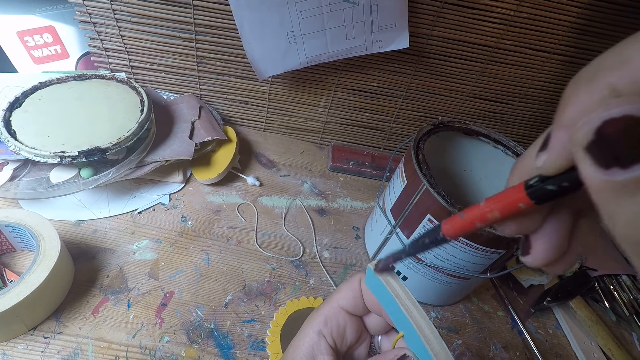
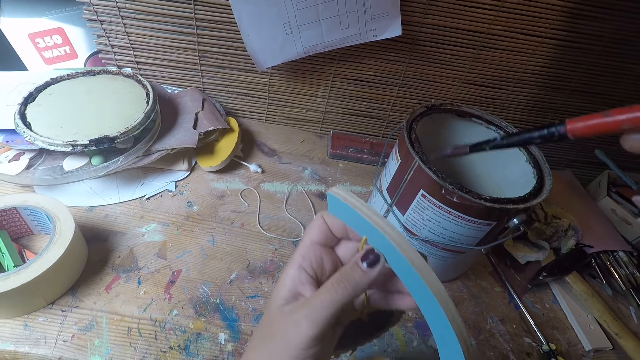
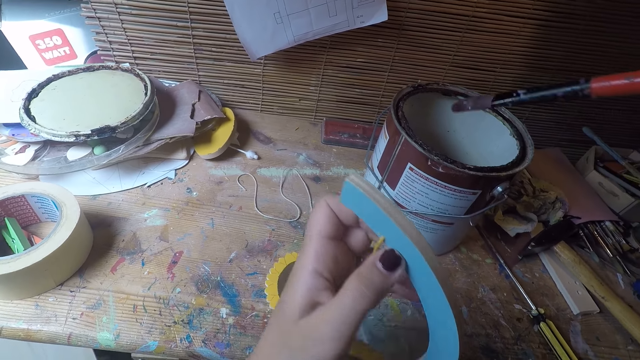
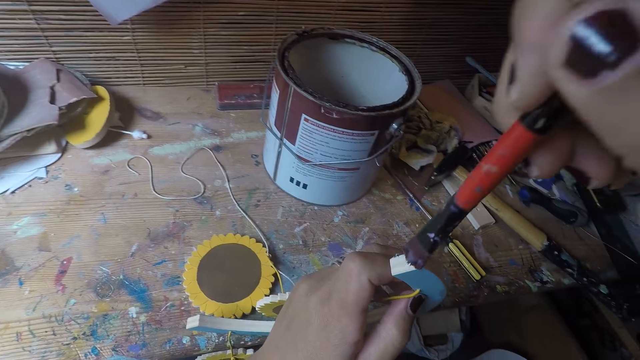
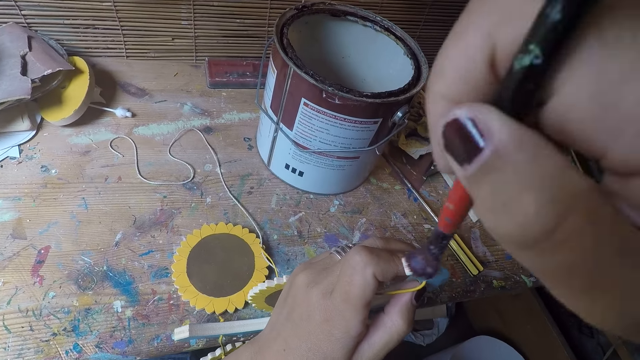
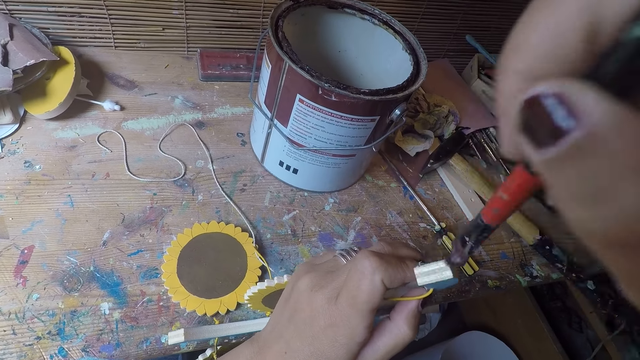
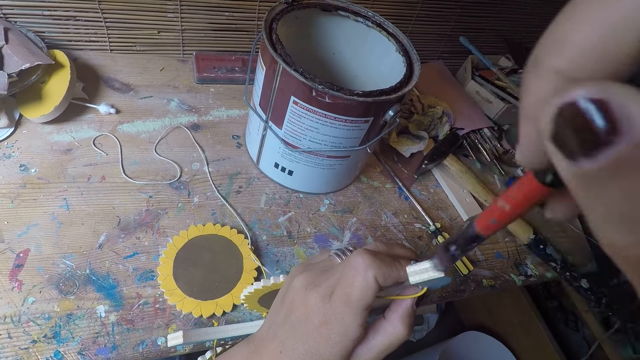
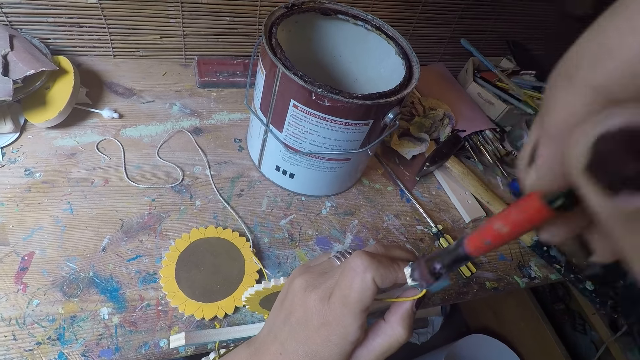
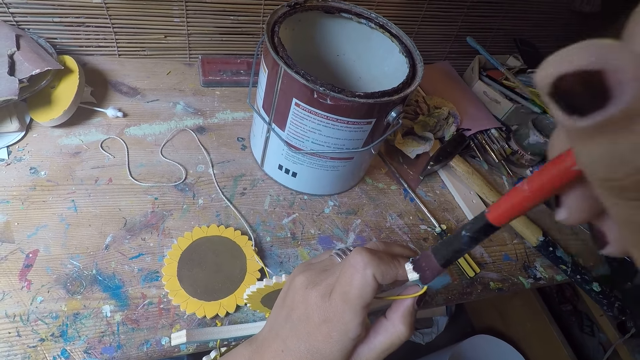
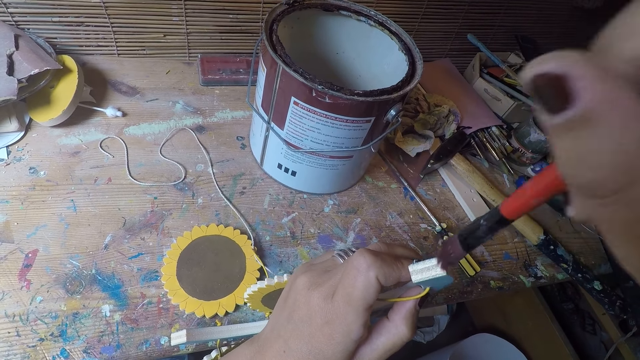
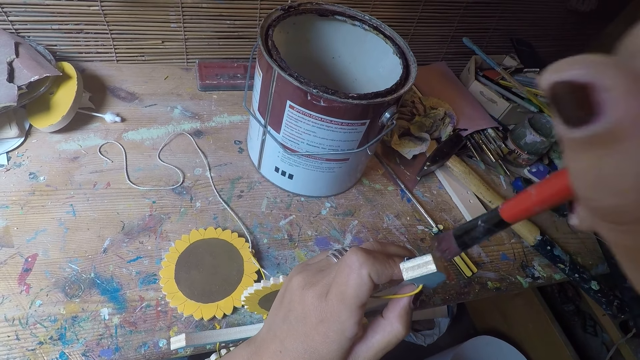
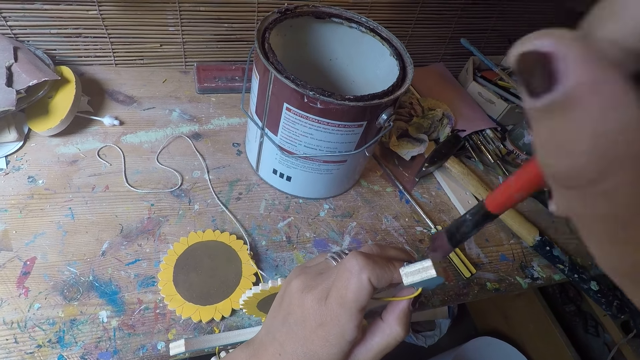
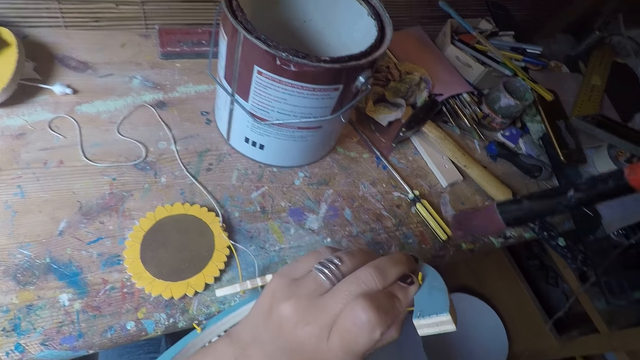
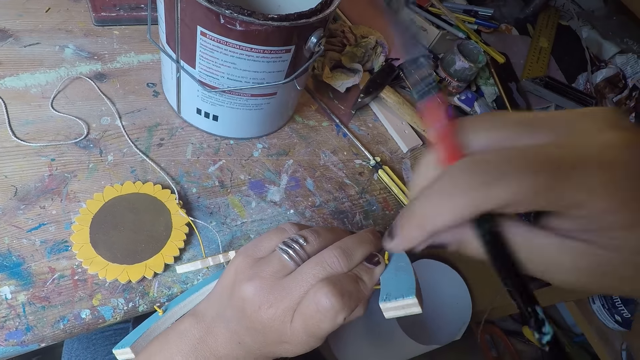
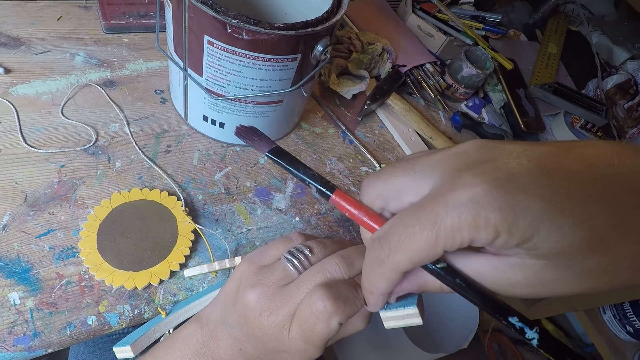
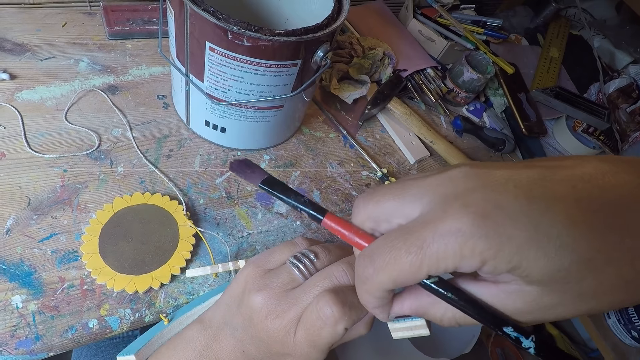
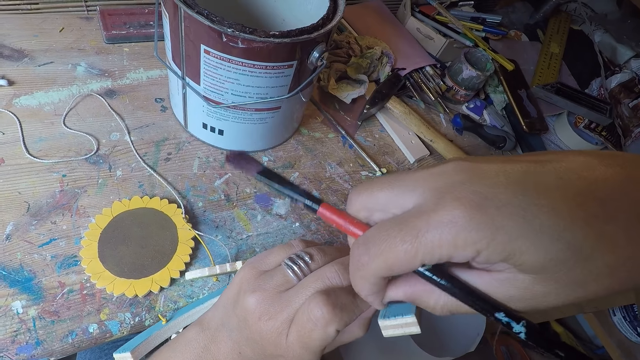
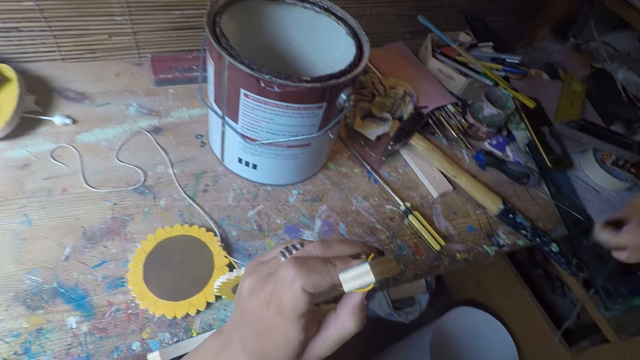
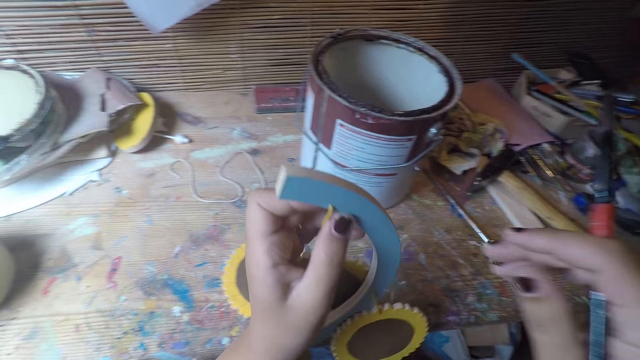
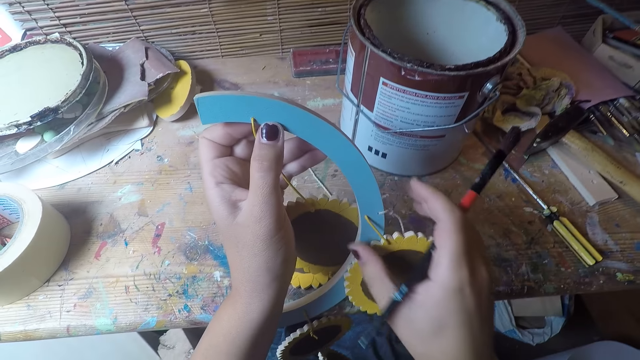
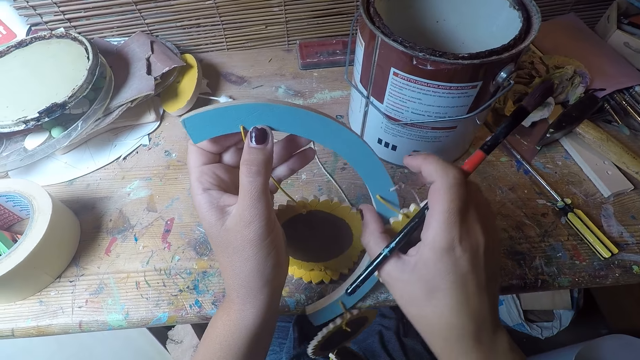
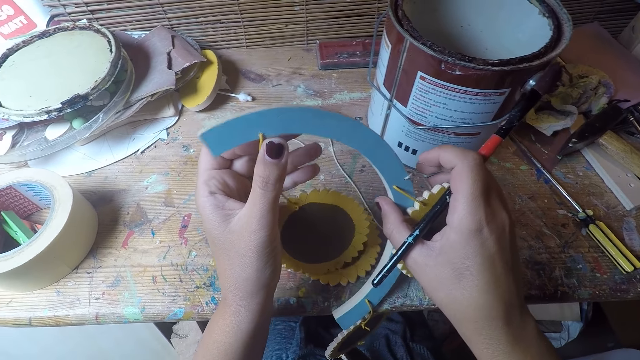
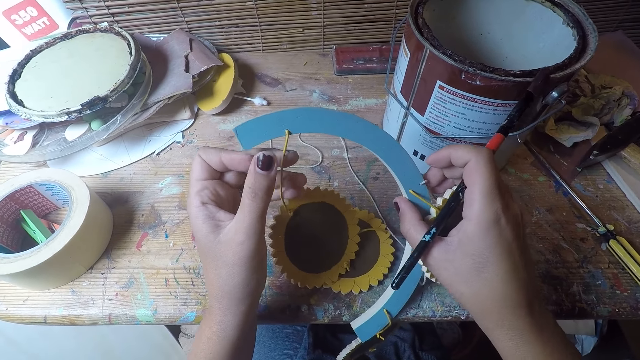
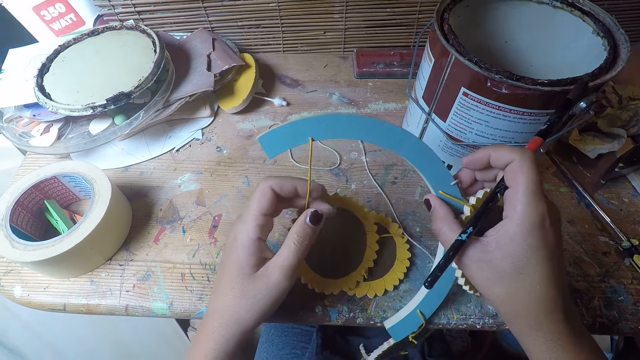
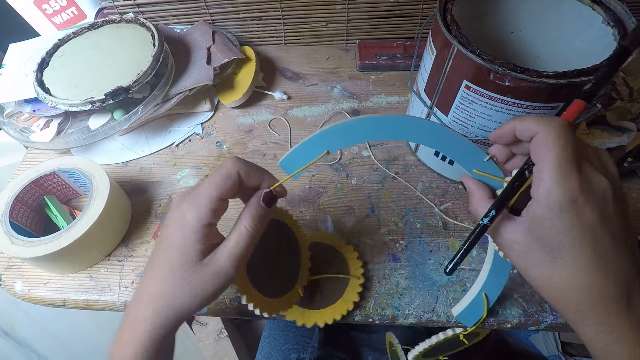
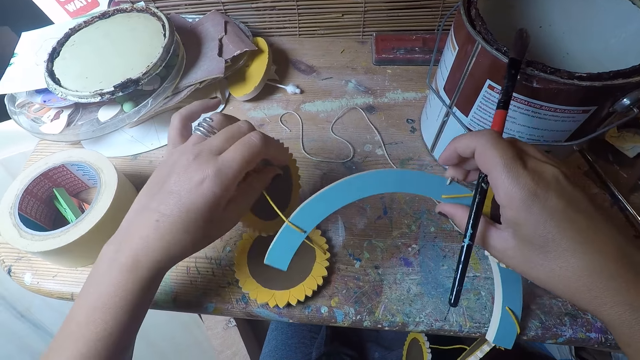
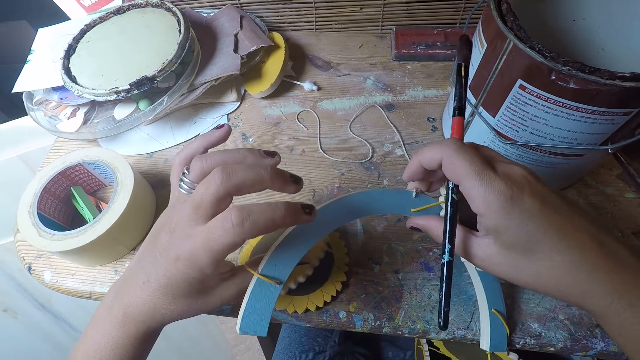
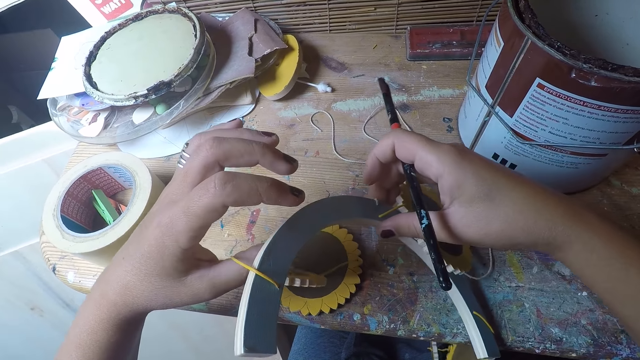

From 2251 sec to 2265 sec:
The camera wearer removes the dirt on the craft. They look at something.

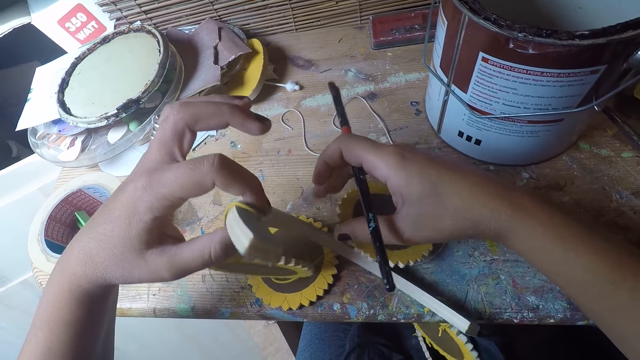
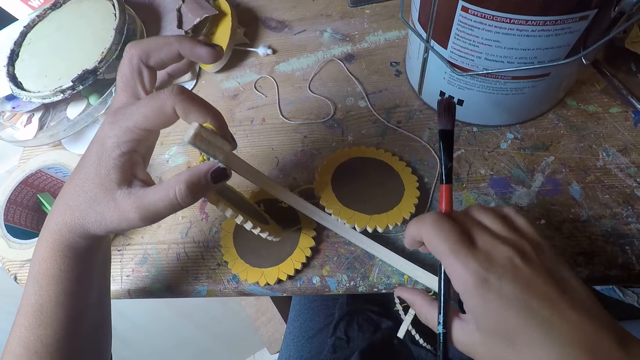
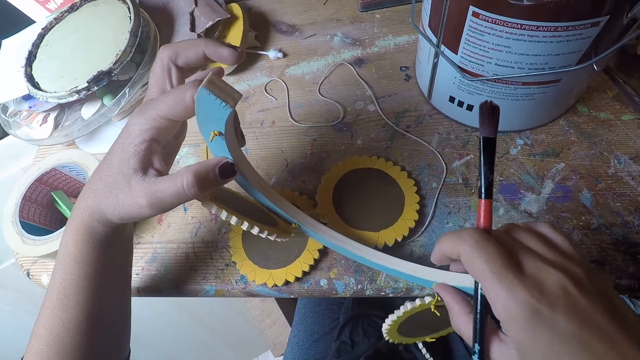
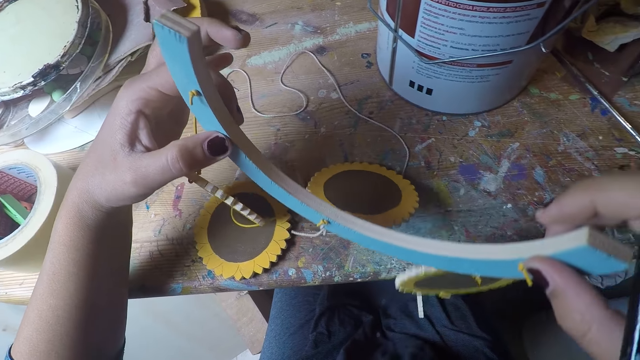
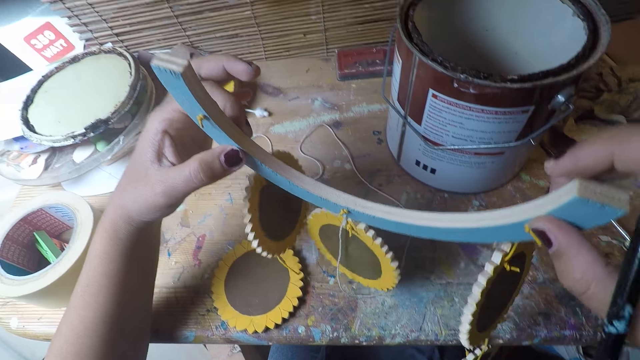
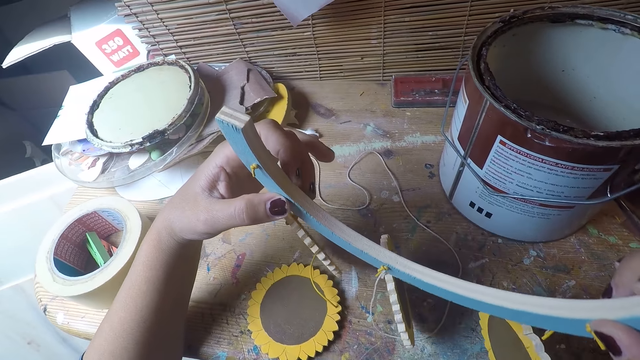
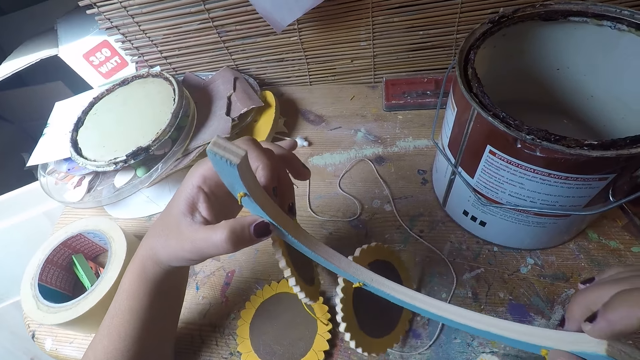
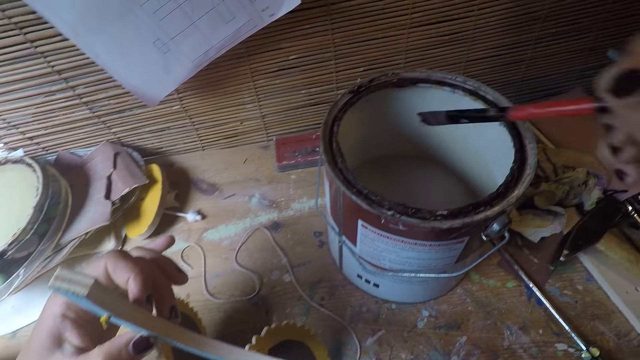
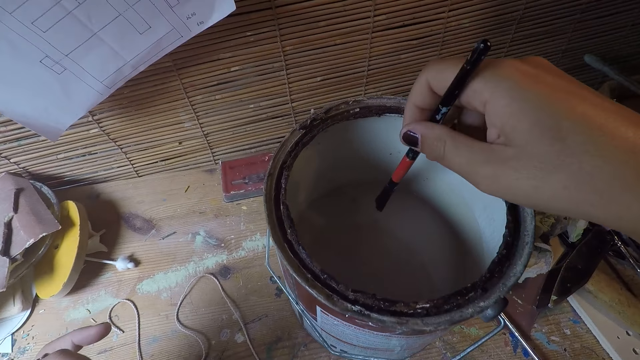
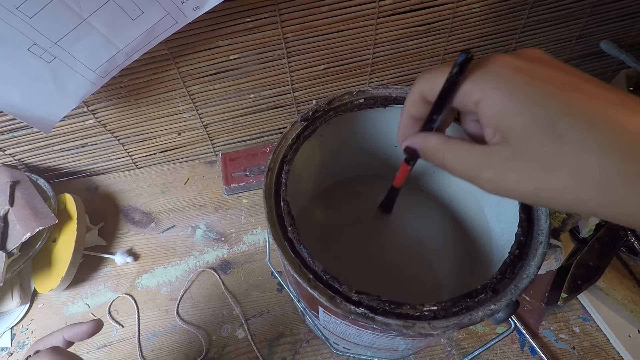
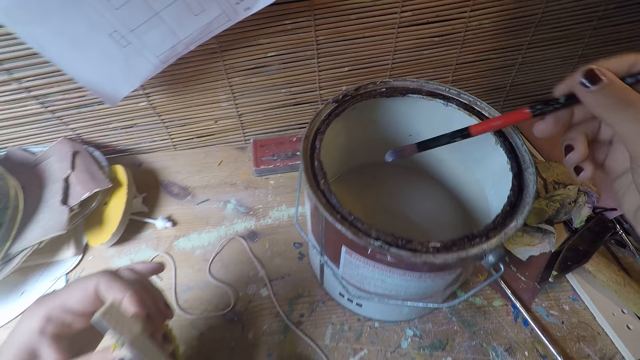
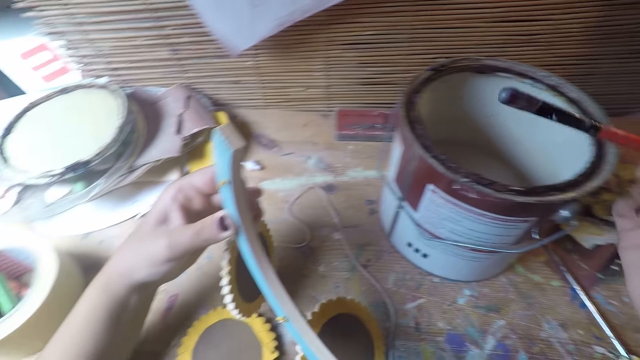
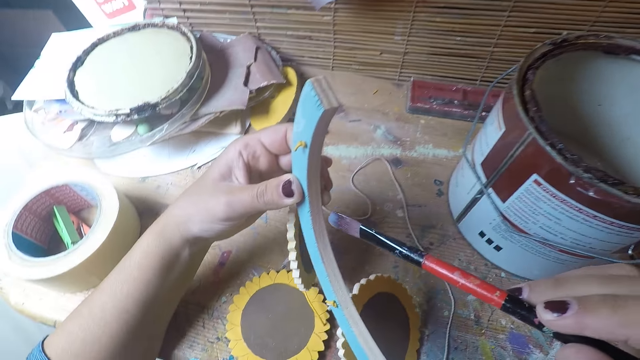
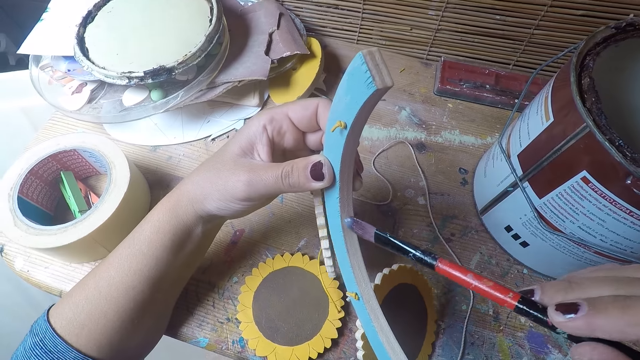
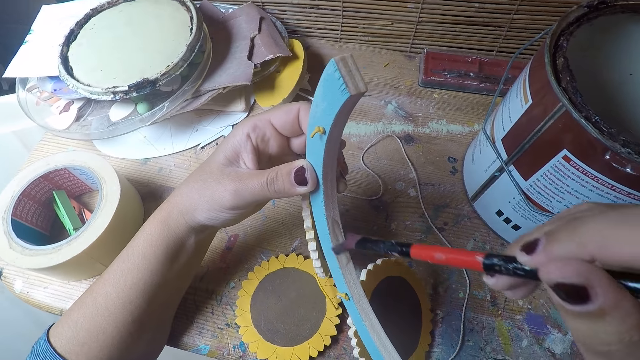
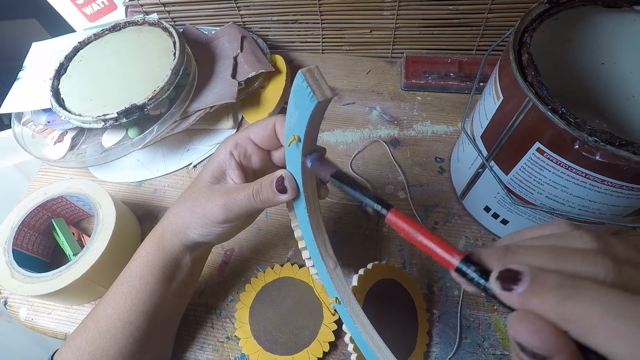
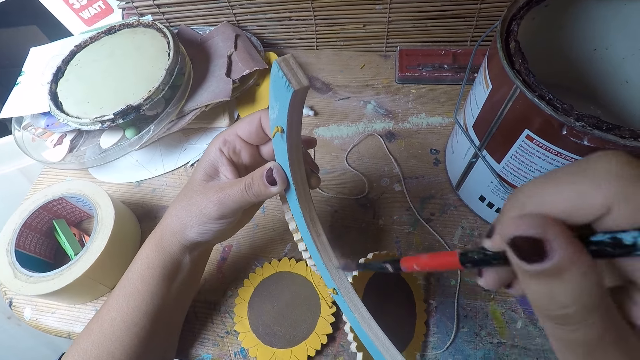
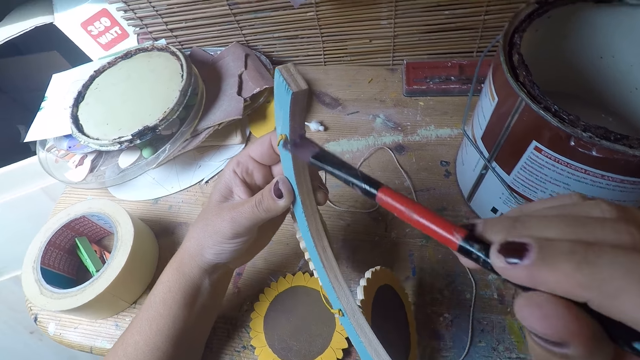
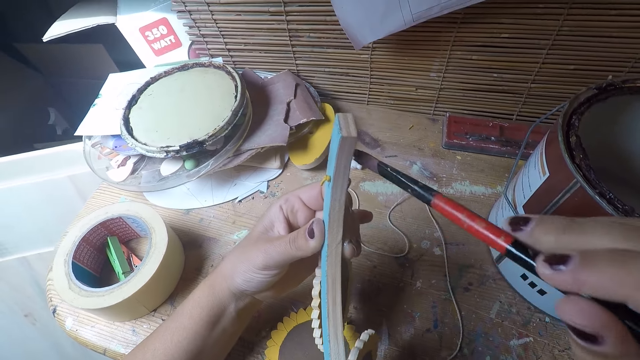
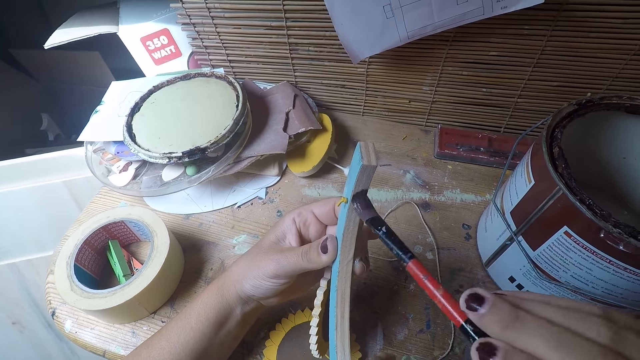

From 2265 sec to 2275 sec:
The camera wearer dips the brush in his right hand into the paint. He removes the brush from the tin. He paints the craft with the brush.
